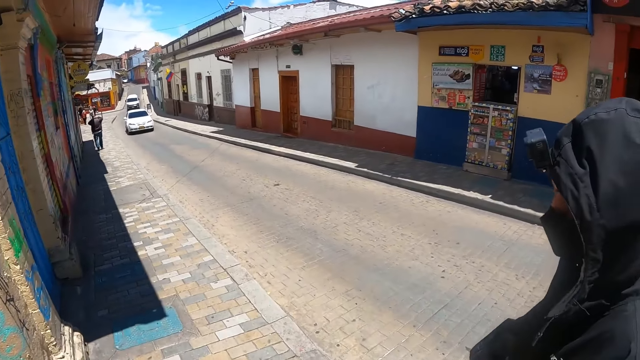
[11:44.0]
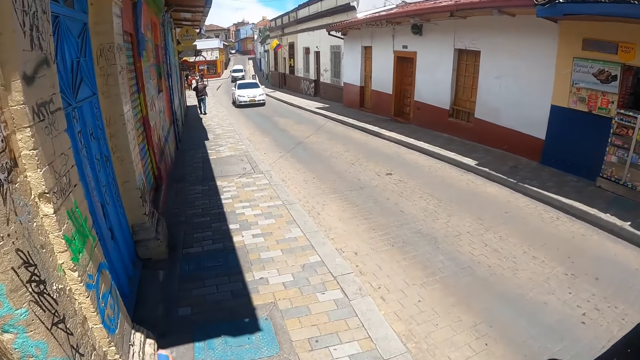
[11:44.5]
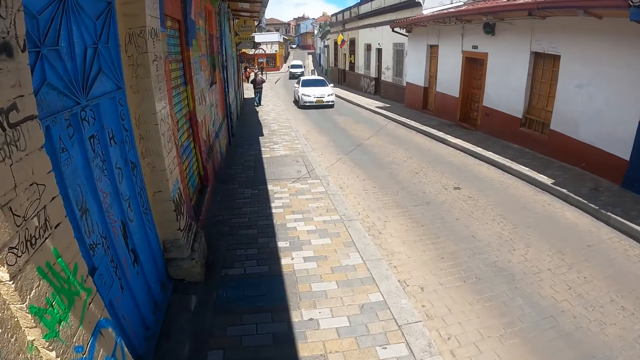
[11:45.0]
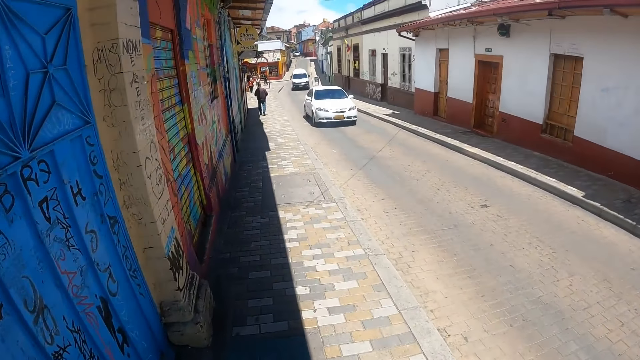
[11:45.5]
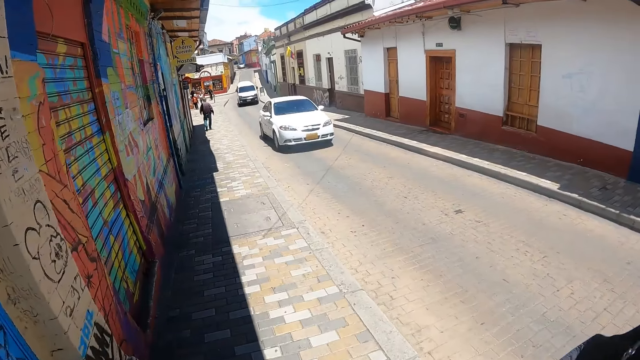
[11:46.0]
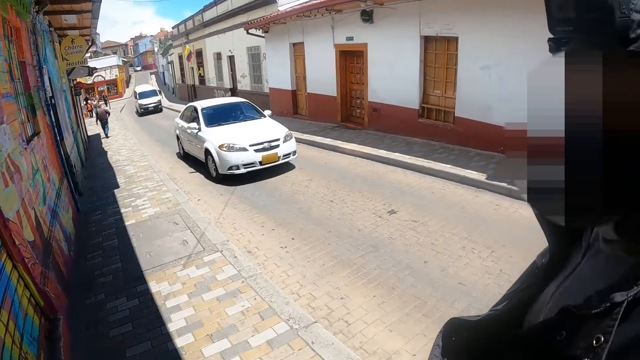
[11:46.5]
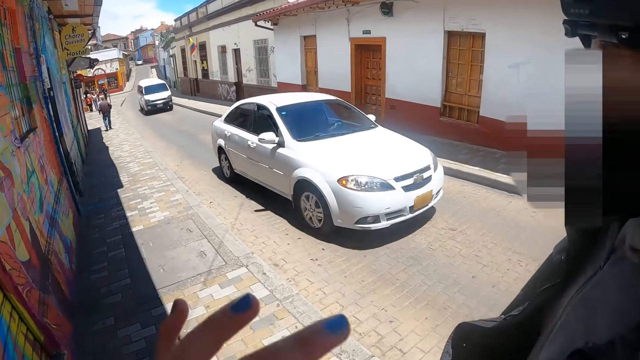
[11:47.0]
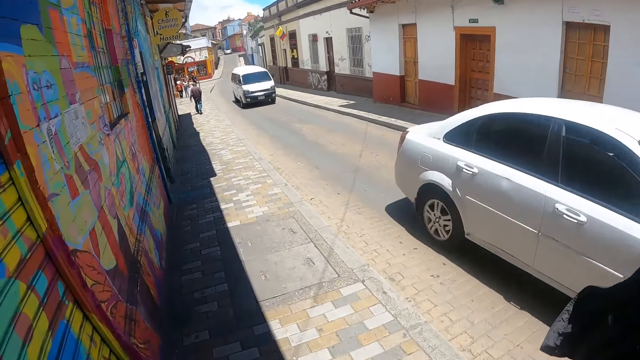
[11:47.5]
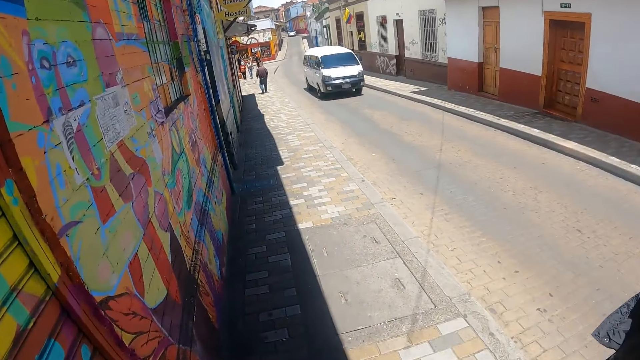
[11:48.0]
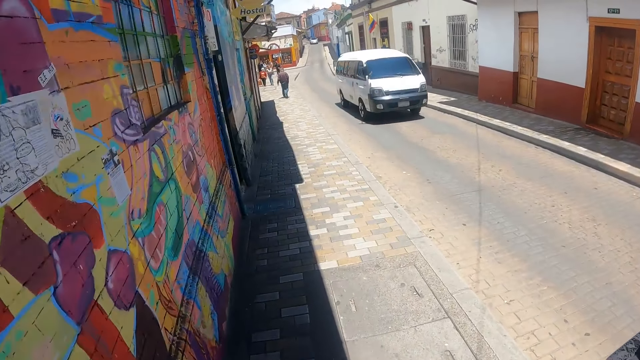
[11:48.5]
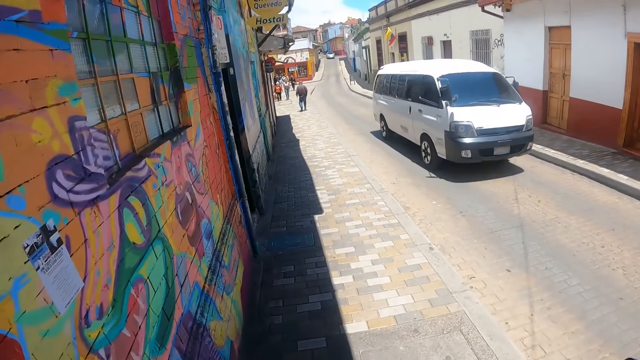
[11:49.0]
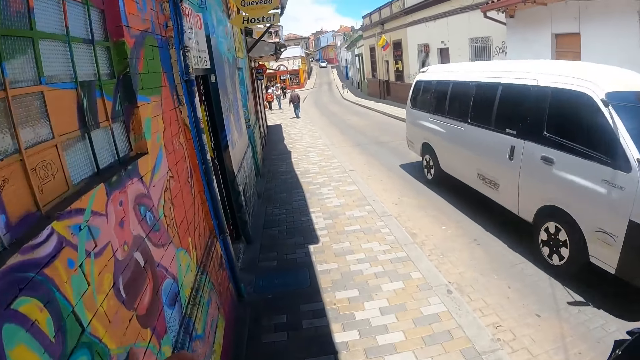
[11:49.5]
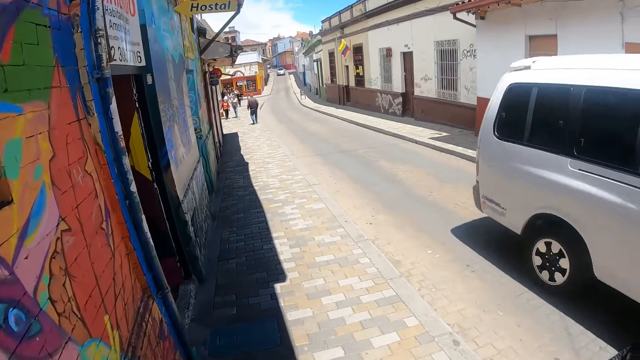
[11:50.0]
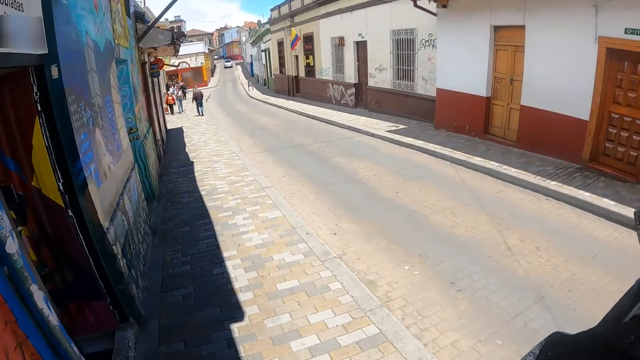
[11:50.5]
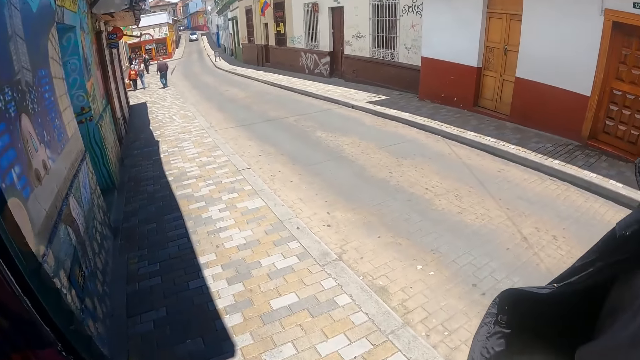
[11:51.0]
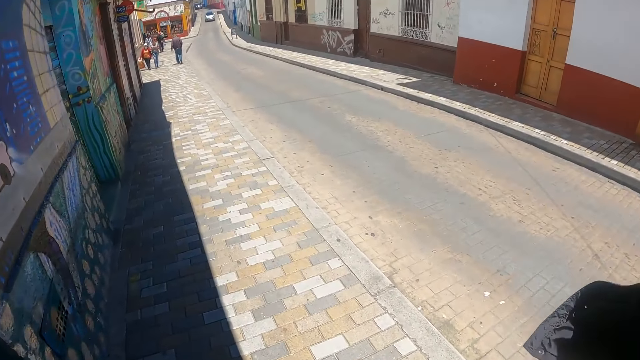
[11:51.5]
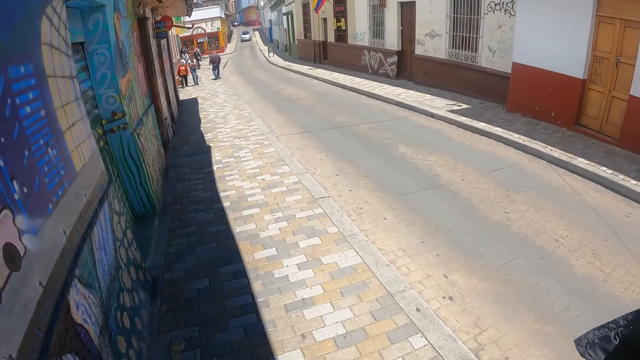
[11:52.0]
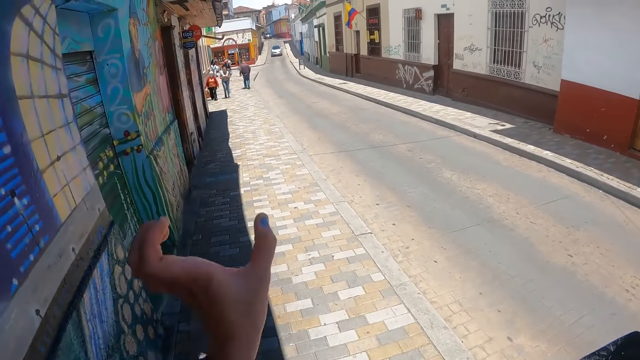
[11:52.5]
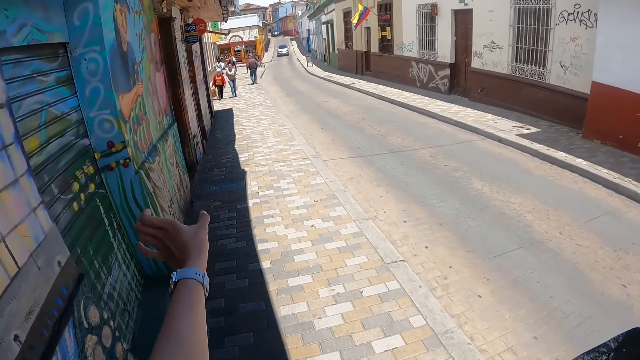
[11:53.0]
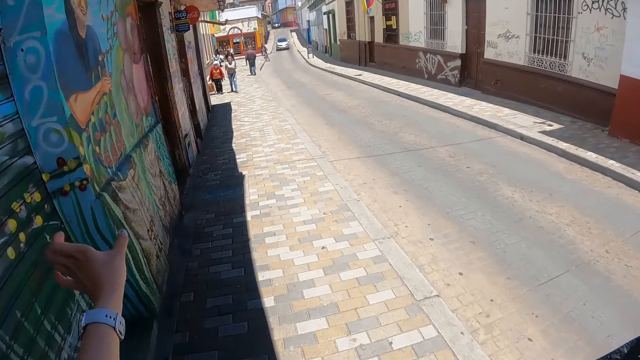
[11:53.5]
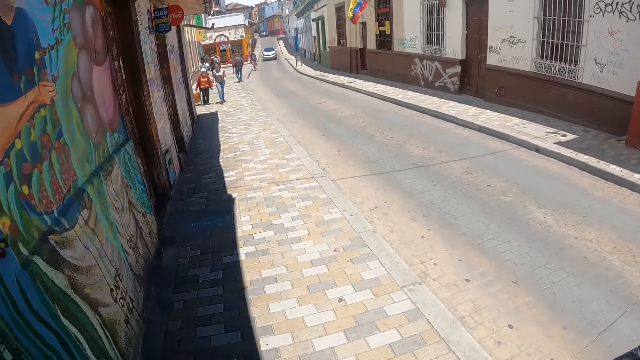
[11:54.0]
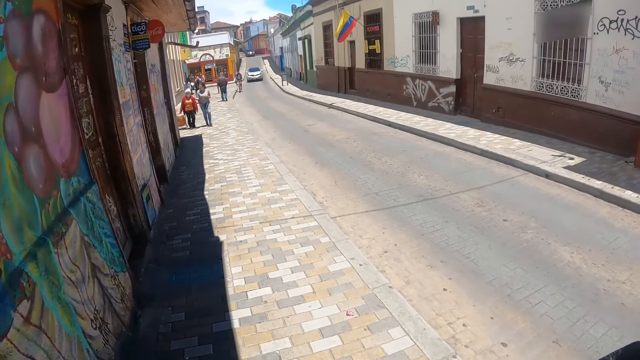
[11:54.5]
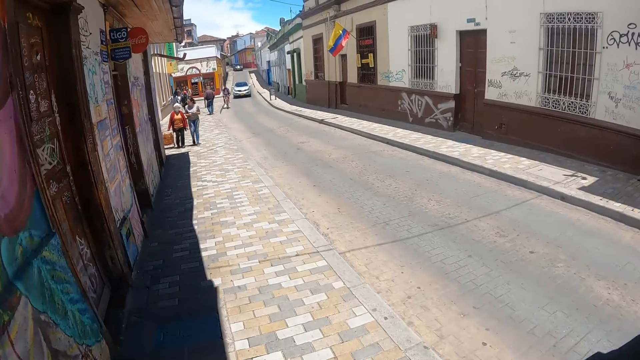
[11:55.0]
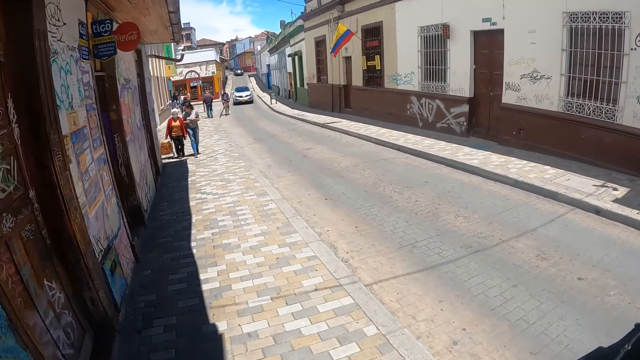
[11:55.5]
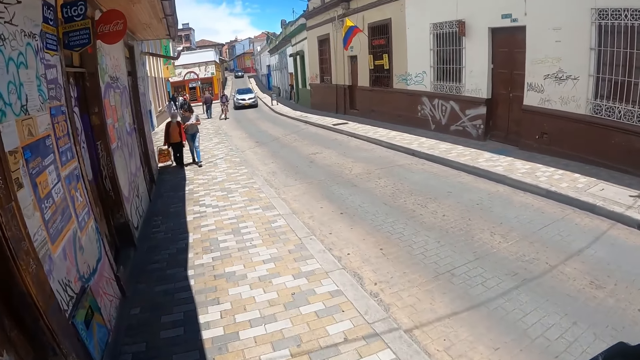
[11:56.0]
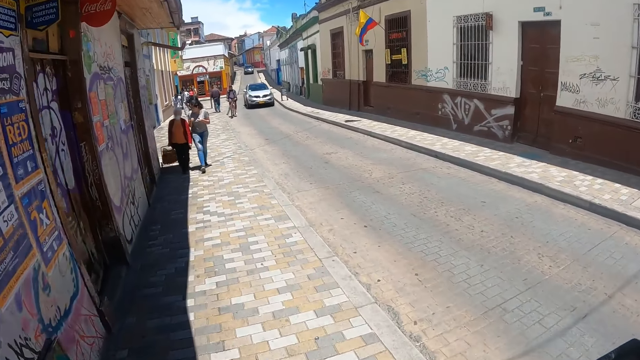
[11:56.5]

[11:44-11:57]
The camera wearer talks to a man. They walk on the sidewalk. The man walks on the sidewalk. The camera wearer gestures to the man. They stretch their hand. They walk on the sidewalk. The man walks on the sidewalk. The camera wearer gestures to the man.

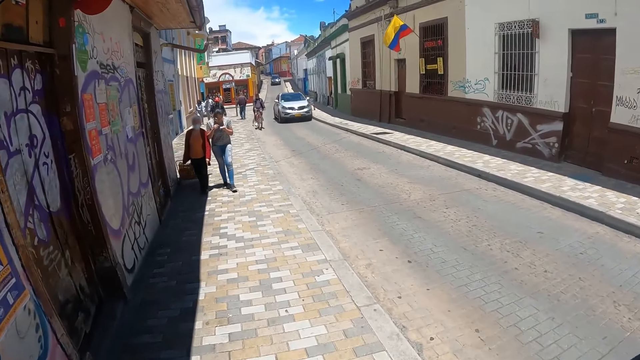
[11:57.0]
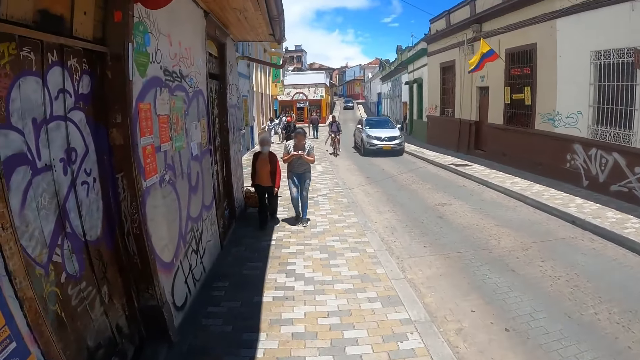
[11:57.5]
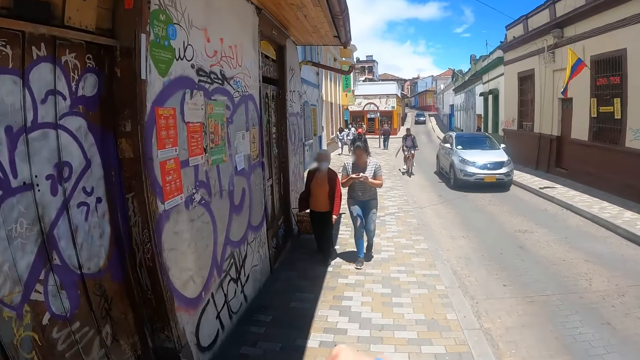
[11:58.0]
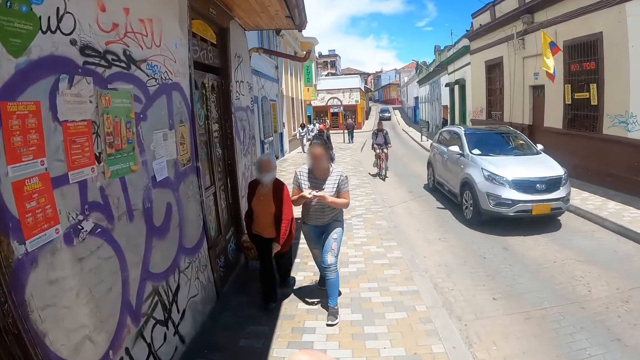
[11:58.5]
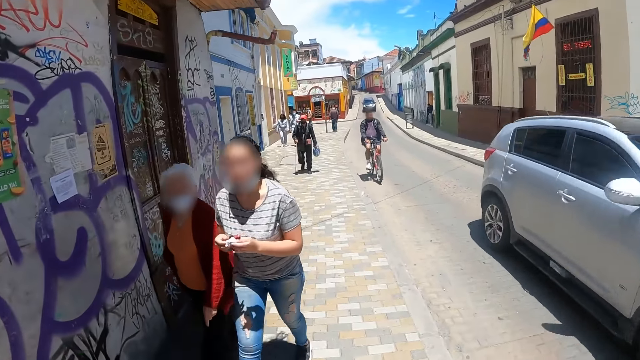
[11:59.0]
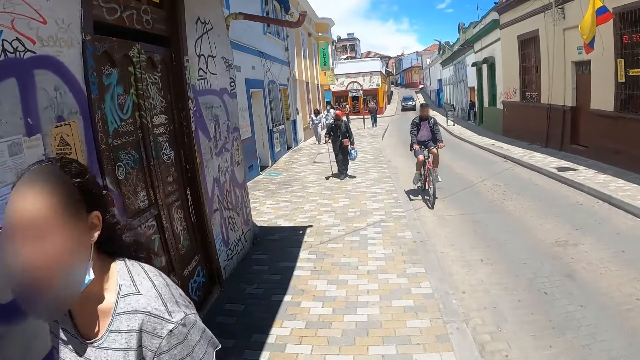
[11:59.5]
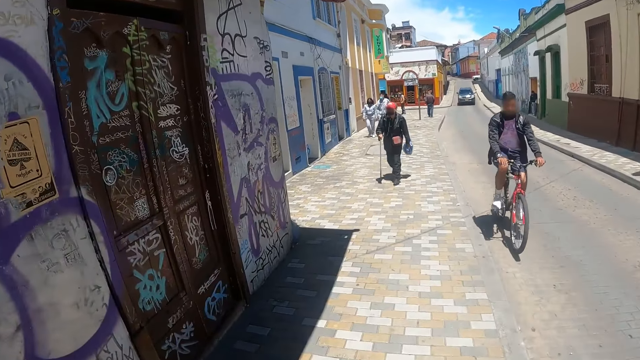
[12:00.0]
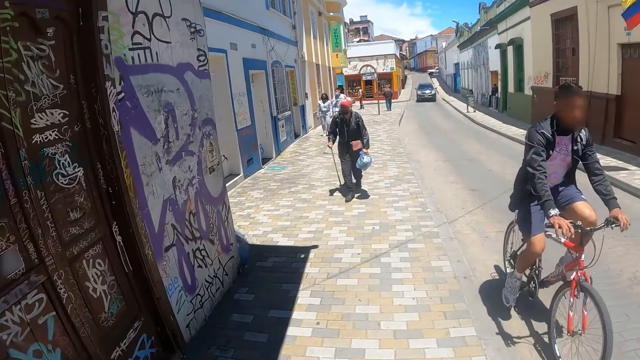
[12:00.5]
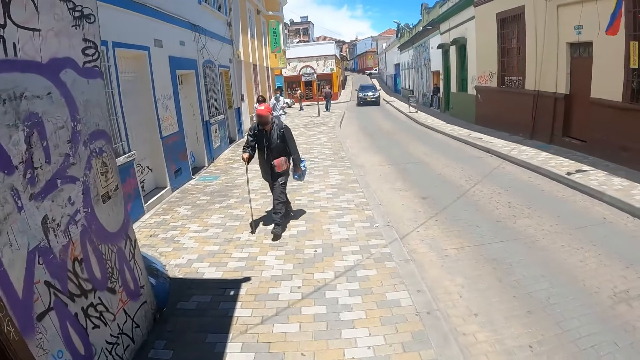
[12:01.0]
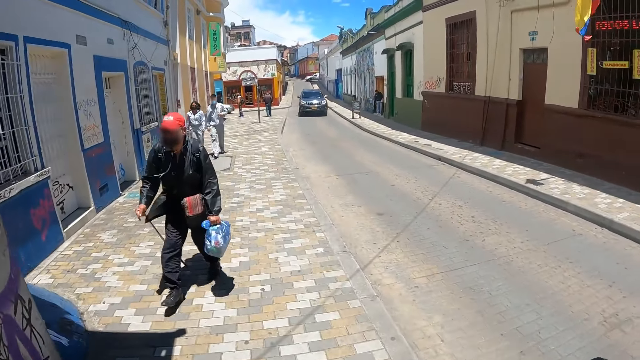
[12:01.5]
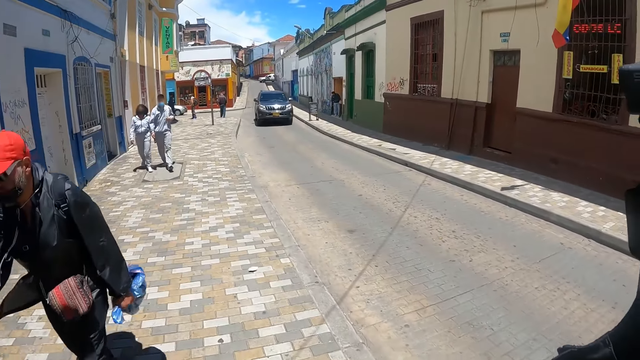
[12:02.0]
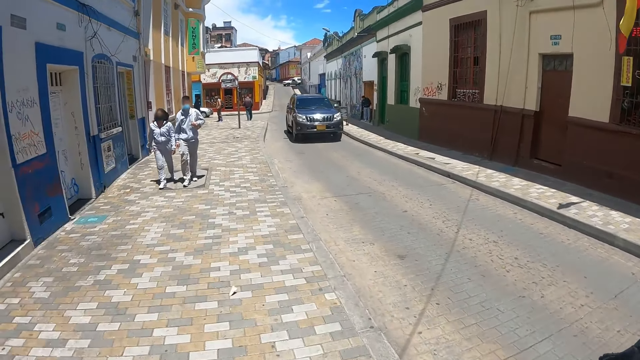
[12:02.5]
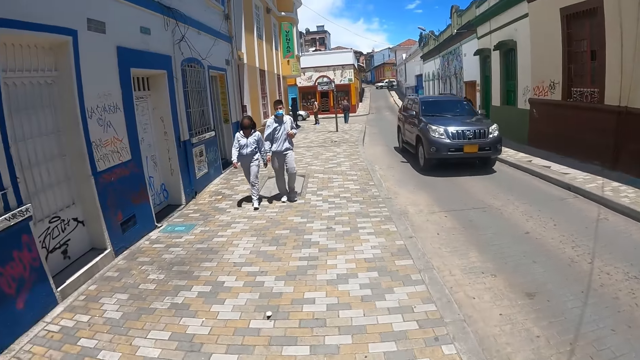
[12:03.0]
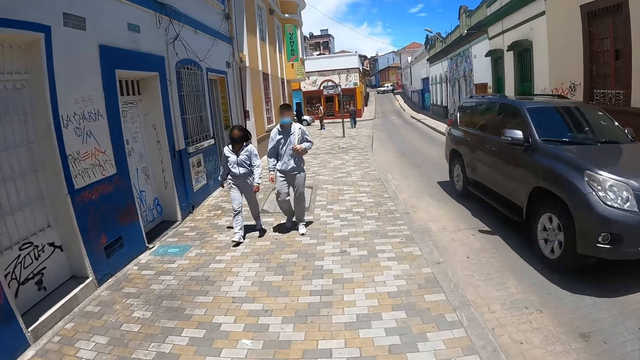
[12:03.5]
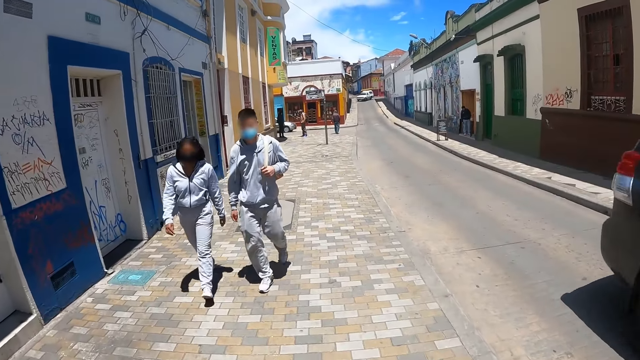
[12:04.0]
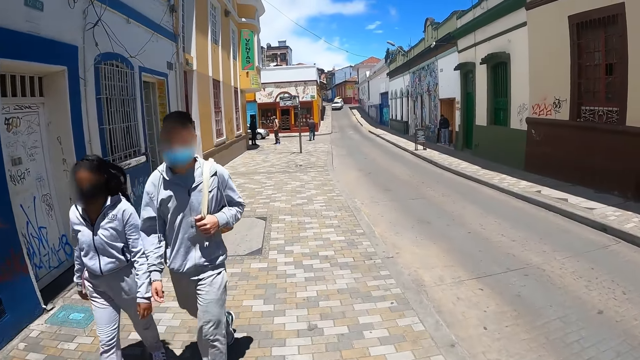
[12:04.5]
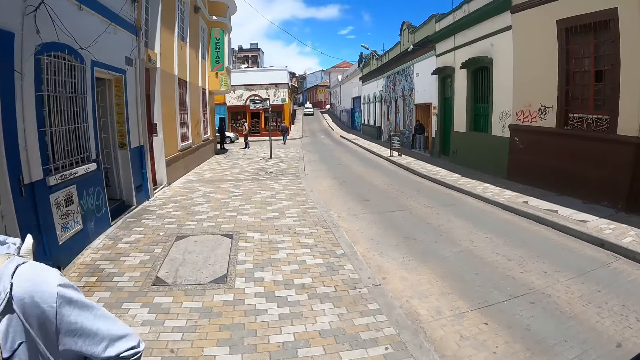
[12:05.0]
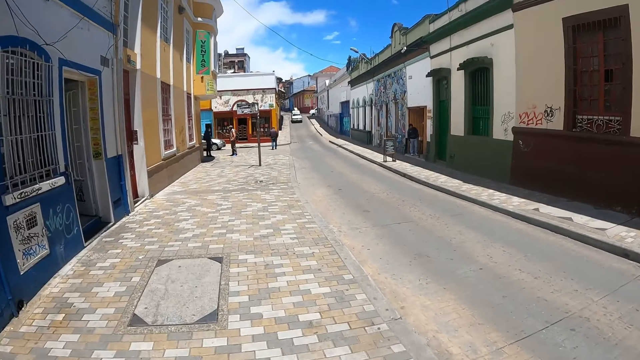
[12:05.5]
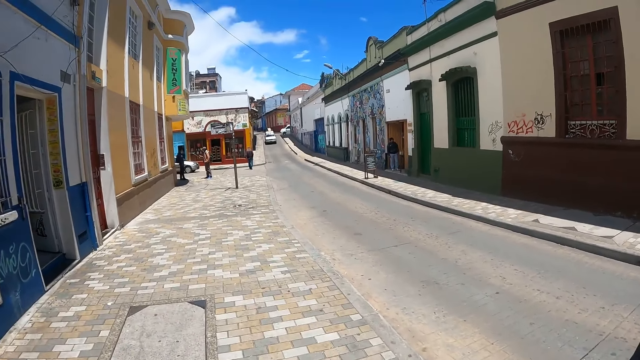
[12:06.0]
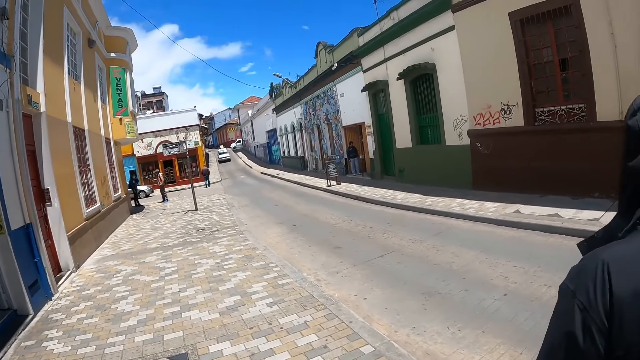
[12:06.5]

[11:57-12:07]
The camera wearer moves their hand. They walk. They look at a man.
